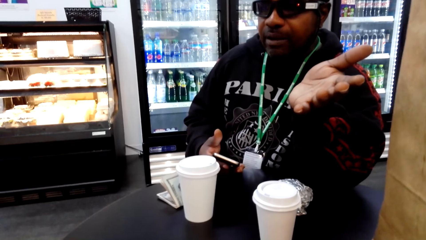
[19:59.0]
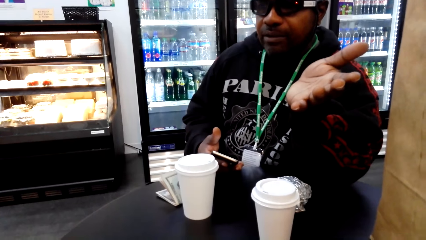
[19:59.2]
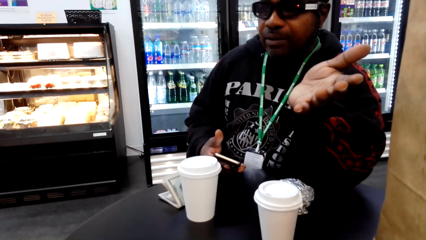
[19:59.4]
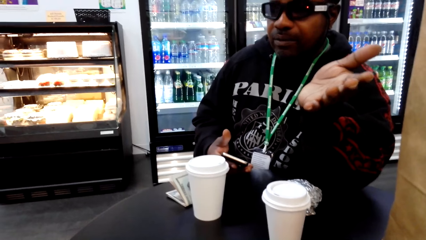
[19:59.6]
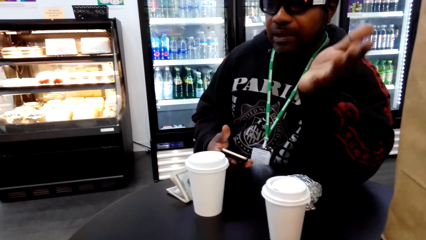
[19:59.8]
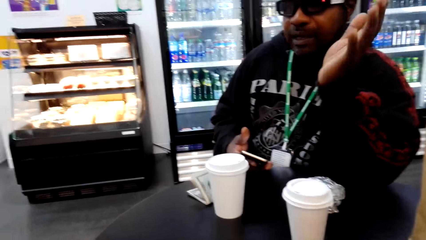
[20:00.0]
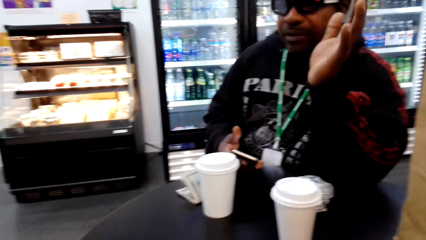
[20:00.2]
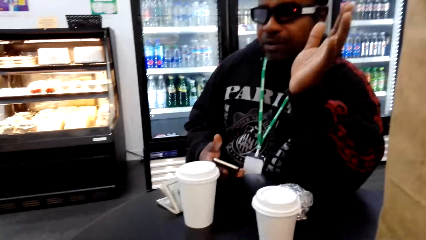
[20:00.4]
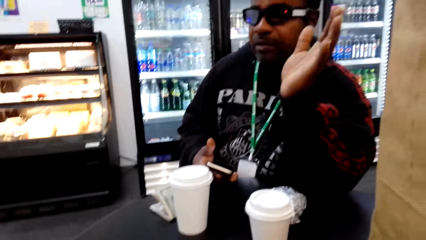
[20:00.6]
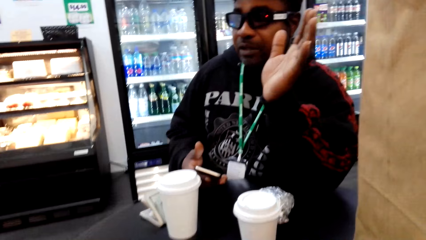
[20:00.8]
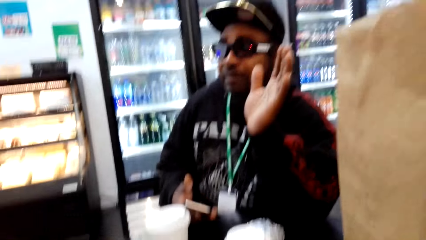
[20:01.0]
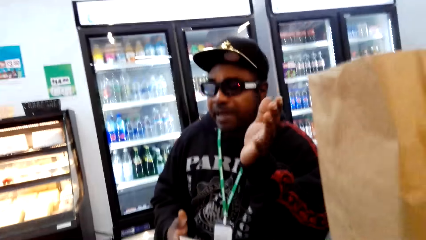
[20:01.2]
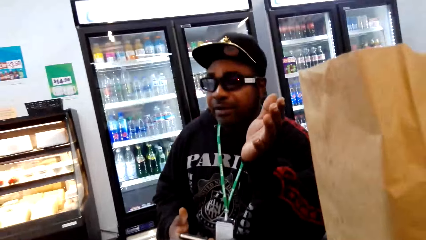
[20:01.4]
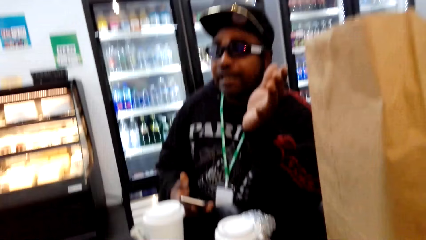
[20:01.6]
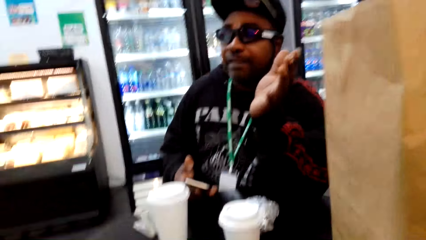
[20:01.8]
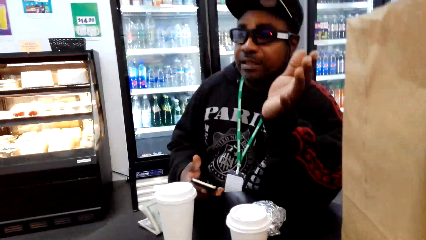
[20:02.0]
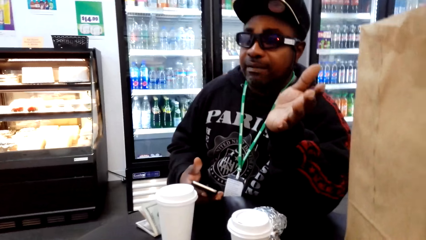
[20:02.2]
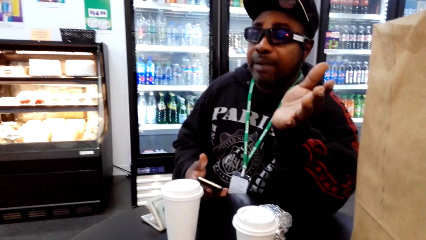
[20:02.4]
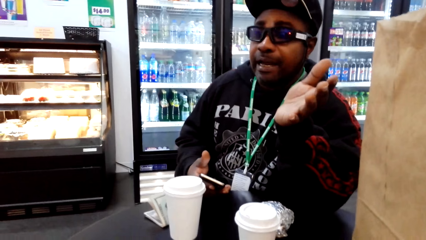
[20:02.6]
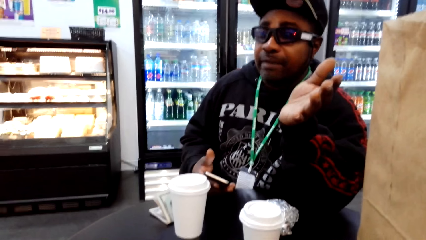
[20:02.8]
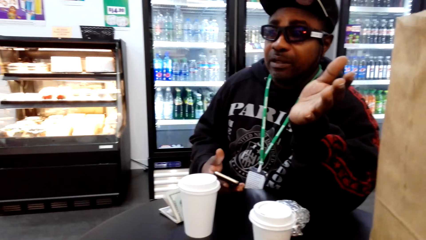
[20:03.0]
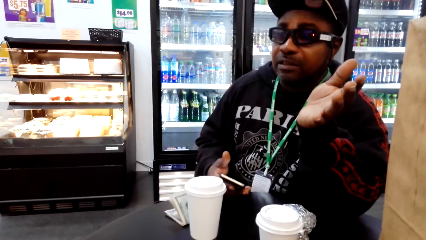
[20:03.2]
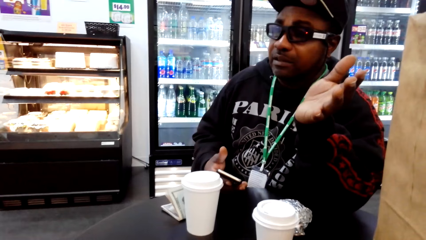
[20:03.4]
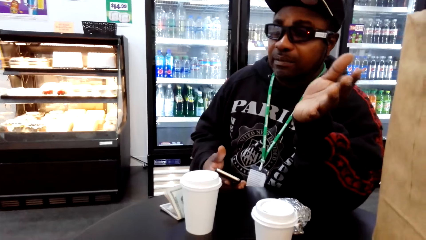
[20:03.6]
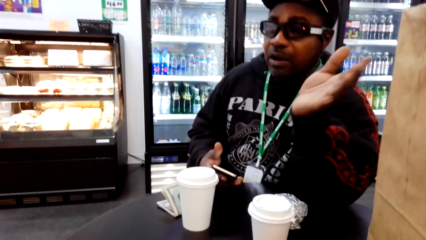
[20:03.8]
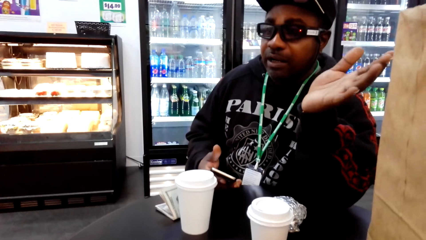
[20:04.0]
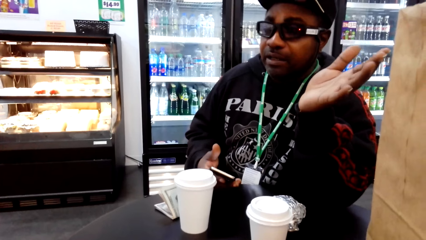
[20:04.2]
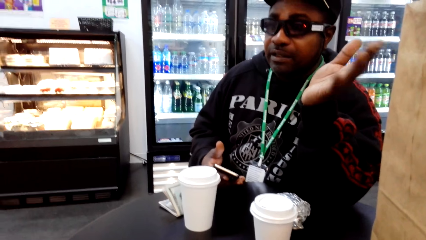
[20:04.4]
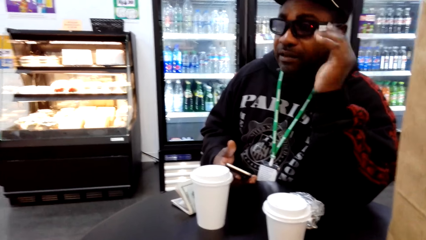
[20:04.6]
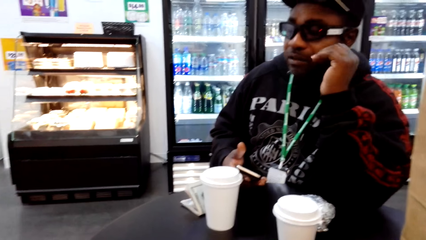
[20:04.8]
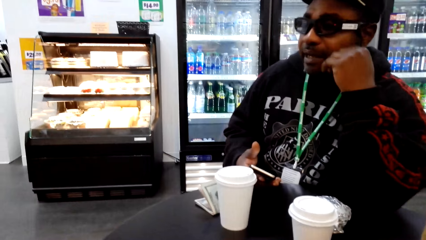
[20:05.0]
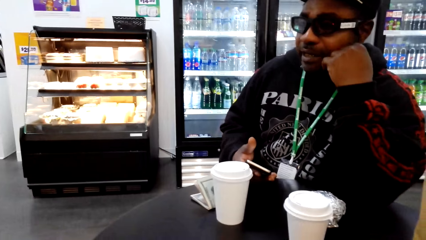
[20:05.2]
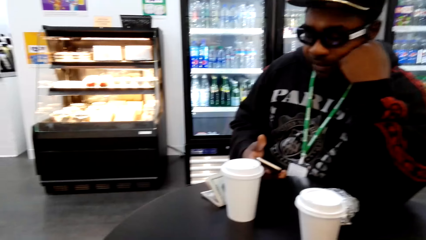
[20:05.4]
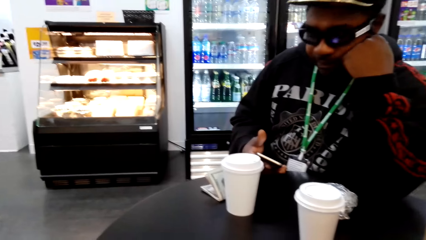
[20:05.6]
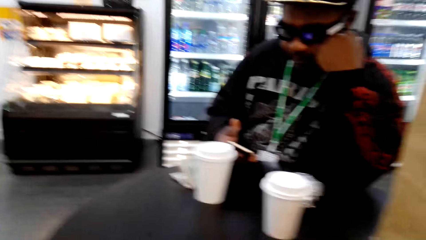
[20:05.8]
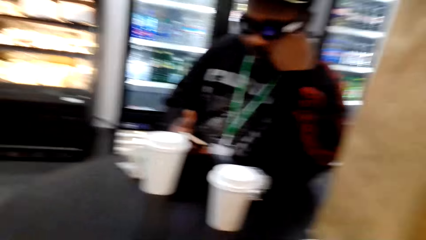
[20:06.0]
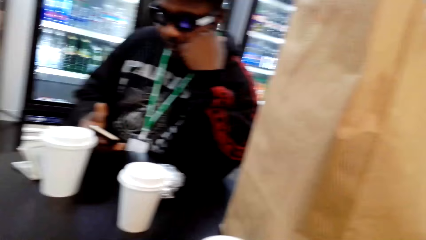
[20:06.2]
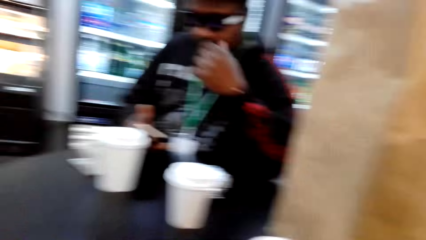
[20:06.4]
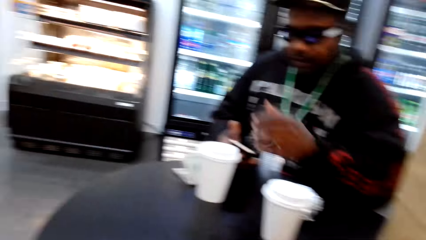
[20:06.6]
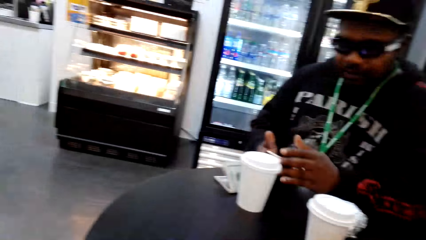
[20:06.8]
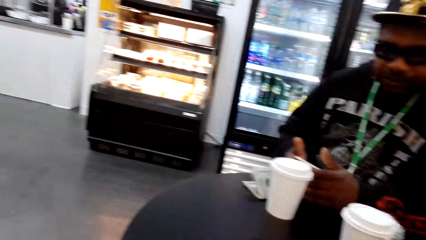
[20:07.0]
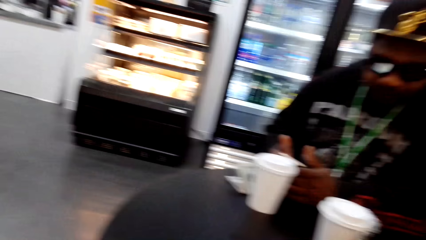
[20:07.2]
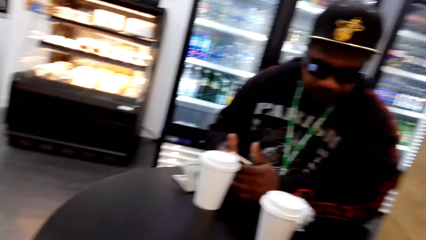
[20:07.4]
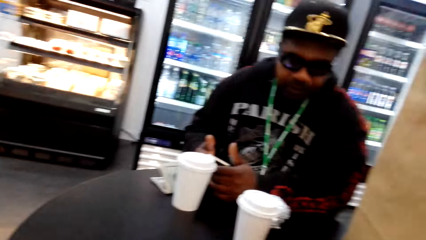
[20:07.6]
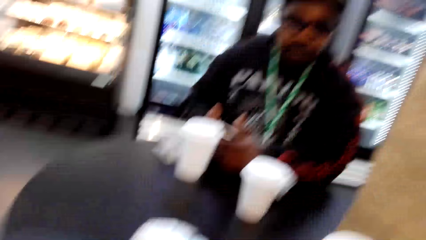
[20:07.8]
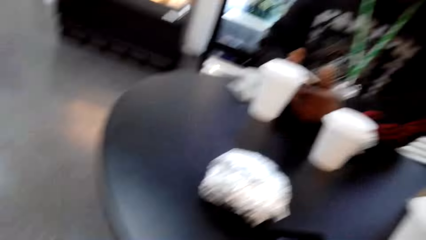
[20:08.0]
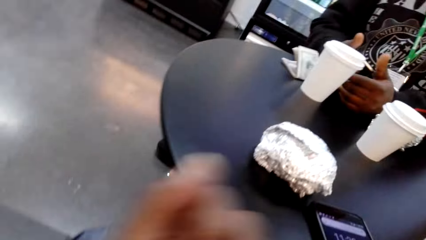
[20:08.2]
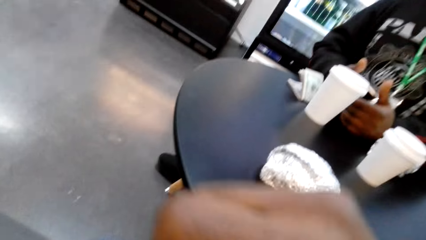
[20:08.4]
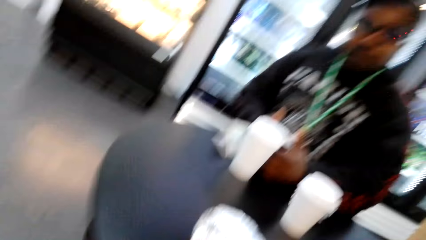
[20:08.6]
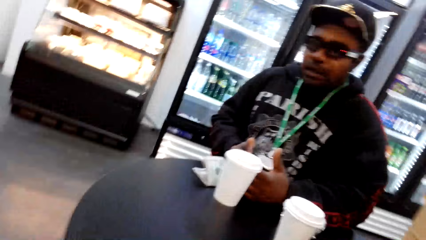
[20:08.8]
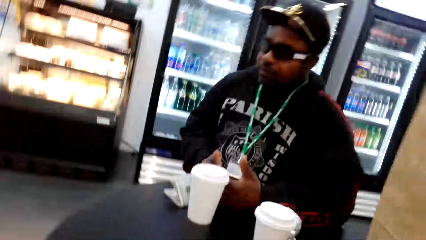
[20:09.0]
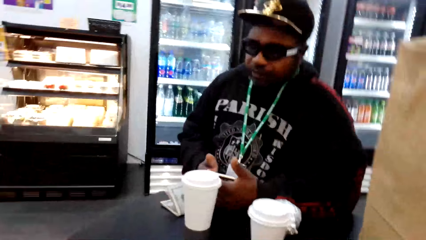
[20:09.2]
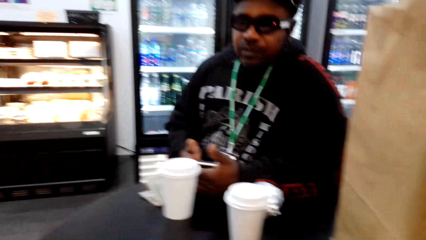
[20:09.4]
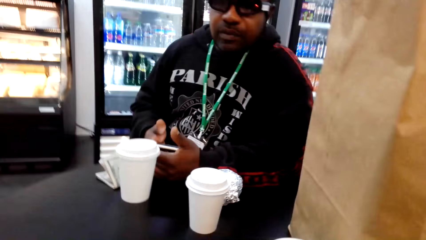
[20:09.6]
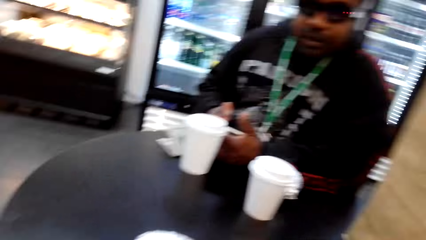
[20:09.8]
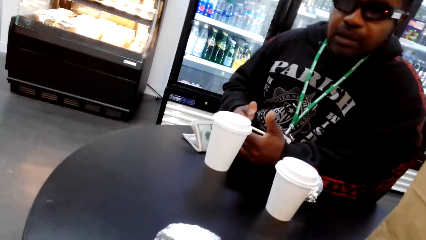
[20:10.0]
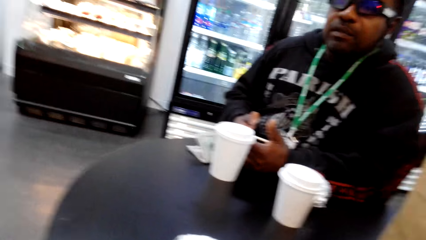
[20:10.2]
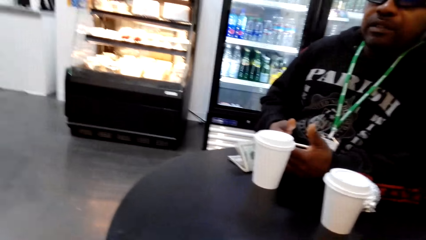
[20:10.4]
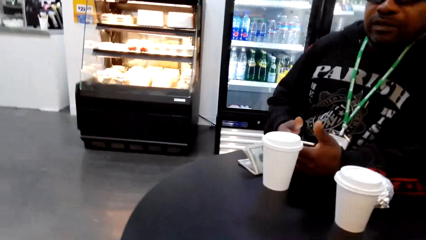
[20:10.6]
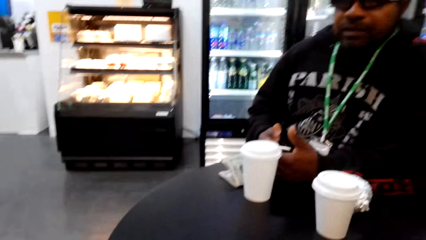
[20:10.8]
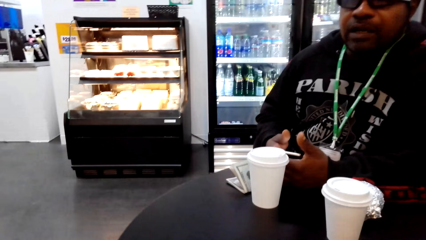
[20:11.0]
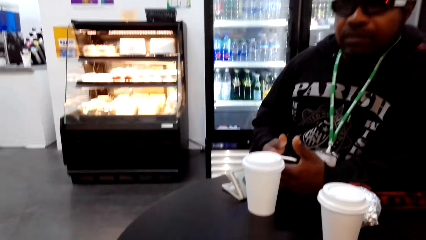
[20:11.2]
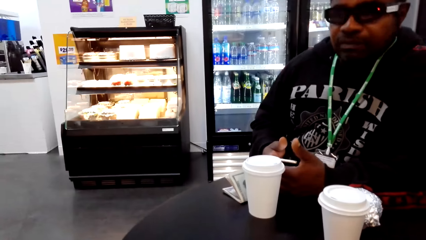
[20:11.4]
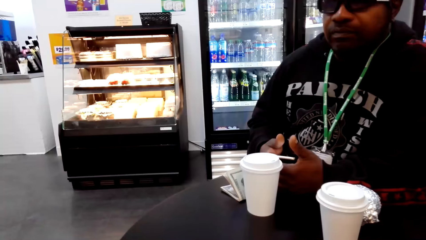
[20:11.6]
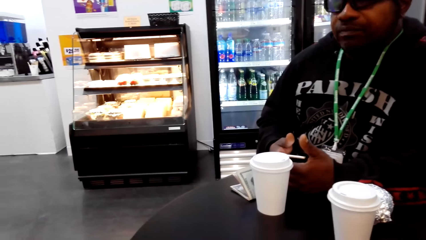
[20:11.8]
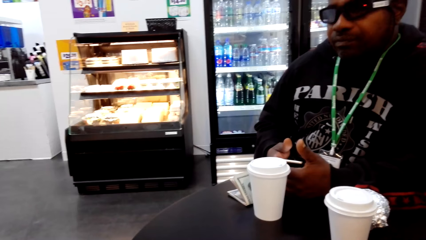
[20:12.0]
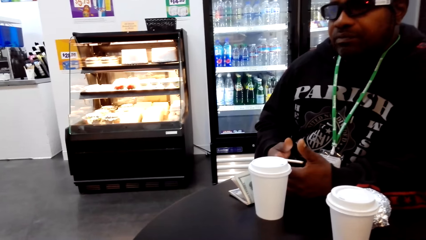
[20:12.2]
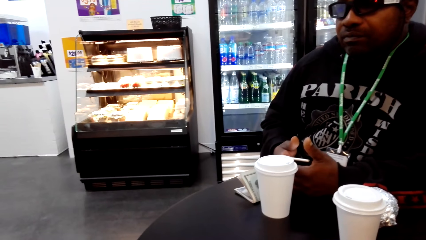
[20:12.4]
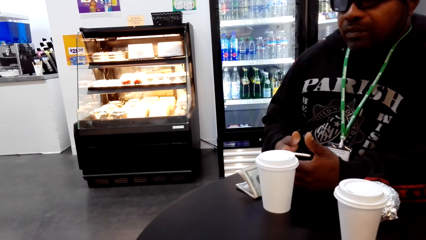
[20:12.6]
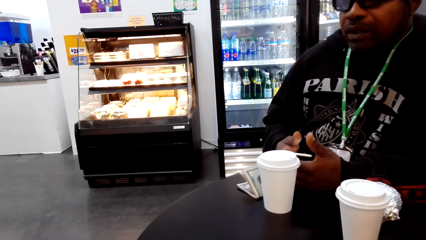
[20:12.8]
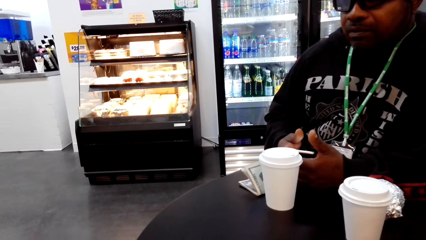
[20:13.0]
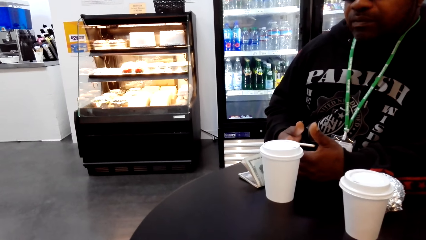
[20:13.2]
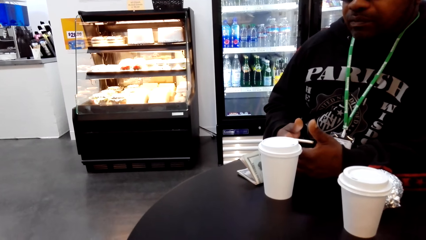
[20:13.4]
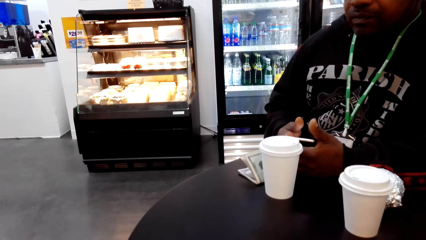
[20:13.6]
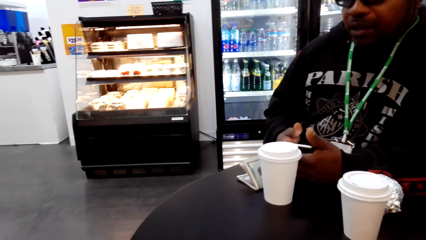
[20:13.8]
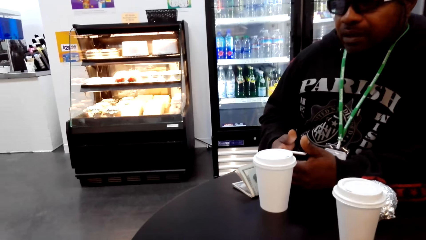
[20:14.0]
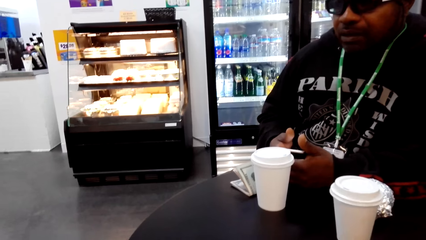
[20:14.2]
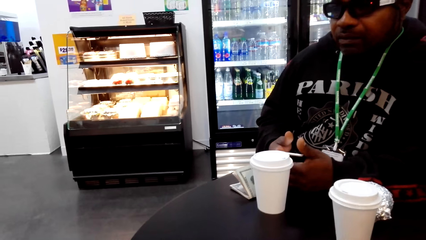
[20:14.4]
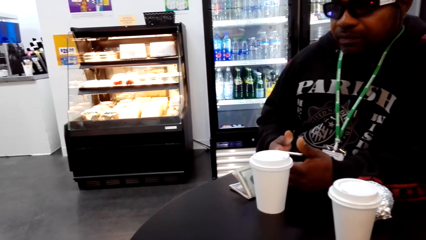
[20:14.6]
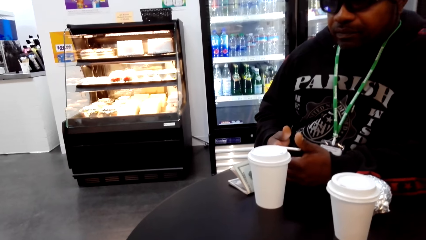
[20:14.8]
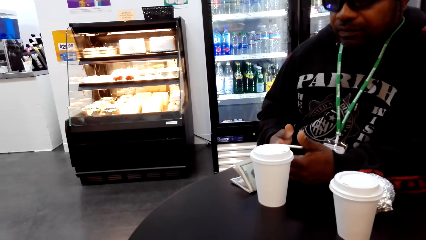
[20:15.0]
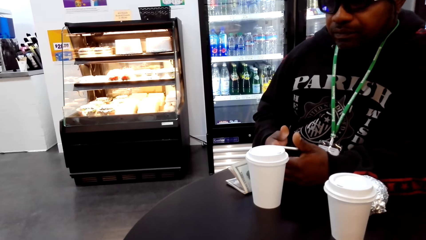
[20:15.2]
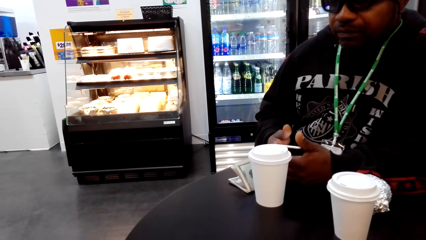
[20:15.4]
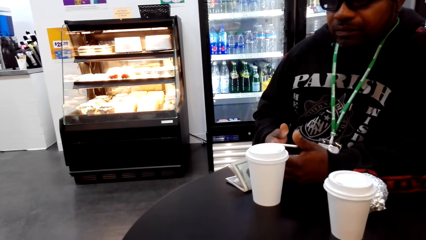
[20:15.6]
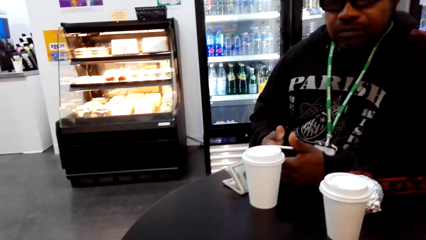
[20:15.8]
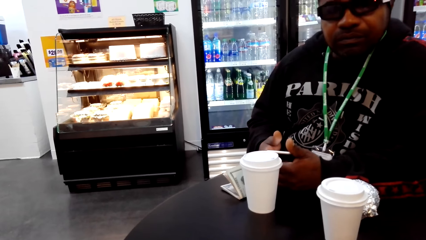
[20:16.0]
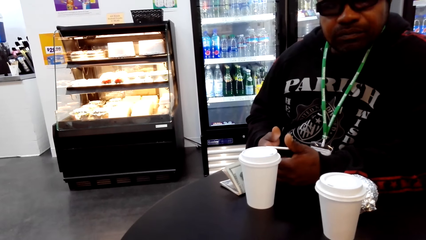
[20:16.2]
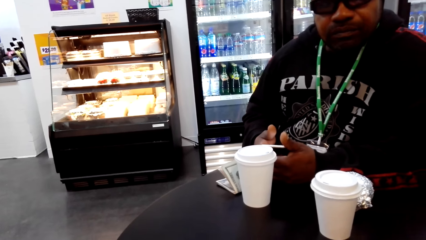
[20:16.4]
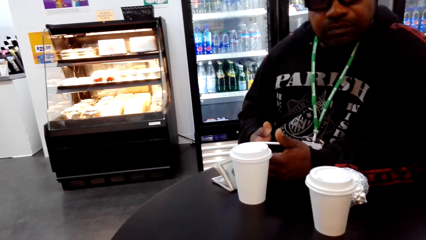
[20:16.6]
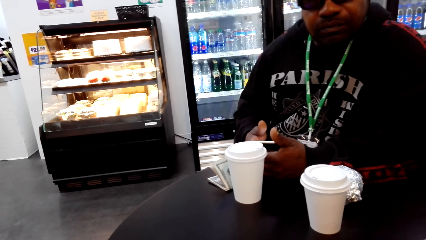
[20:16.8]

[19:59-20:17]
A man speaks to the camera wearer. The camera wearer raises his hand. The man speaks to the camera wearer. The camera wearer speaks to the man.
